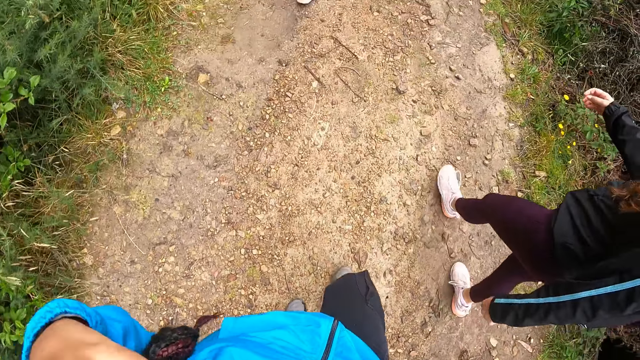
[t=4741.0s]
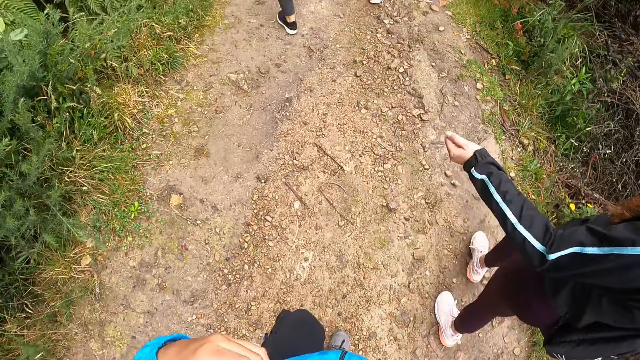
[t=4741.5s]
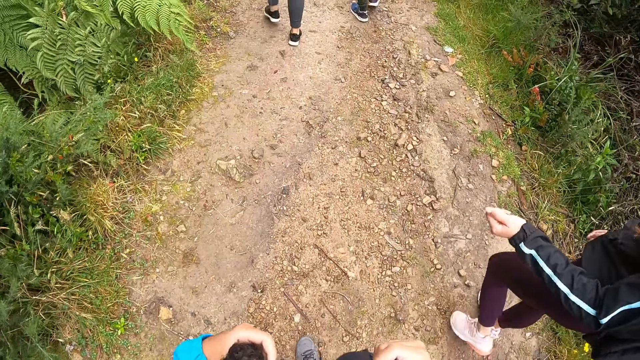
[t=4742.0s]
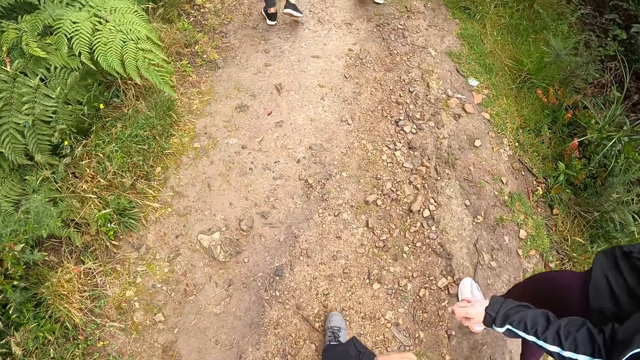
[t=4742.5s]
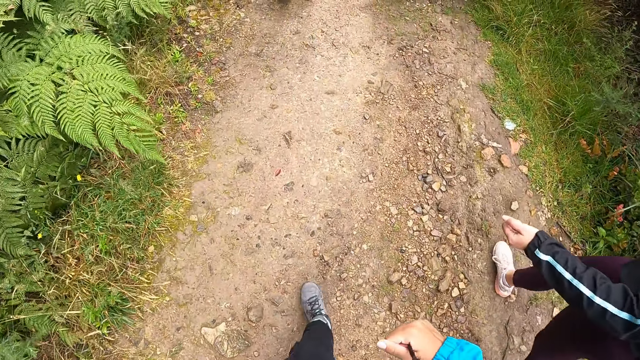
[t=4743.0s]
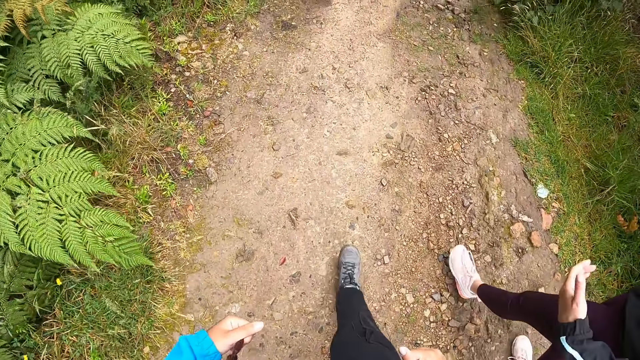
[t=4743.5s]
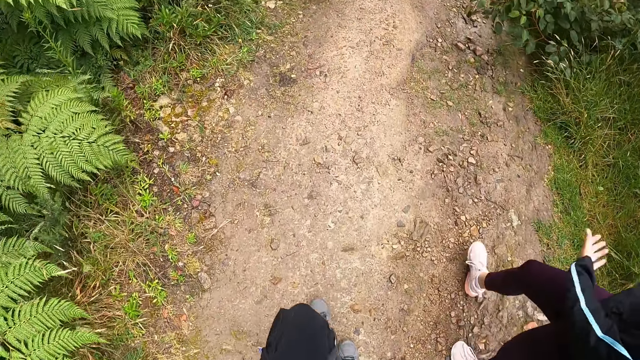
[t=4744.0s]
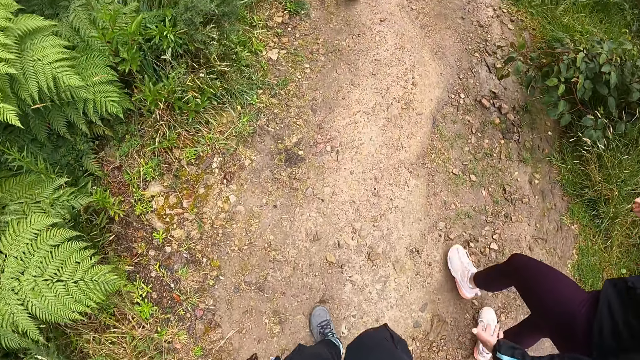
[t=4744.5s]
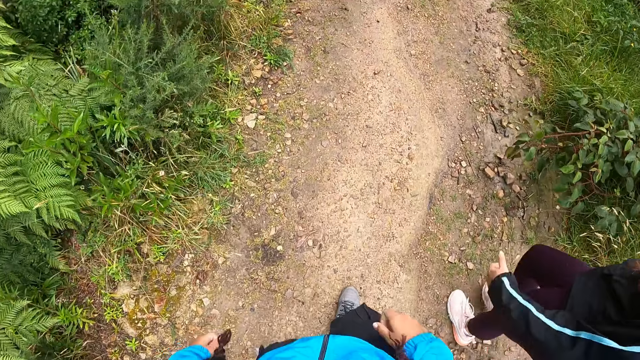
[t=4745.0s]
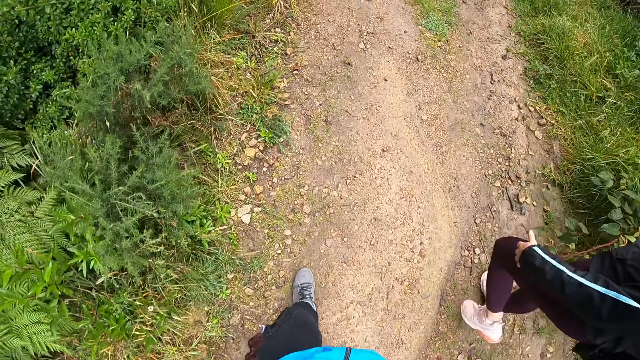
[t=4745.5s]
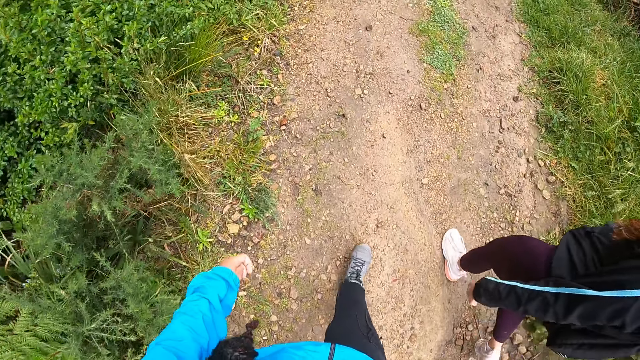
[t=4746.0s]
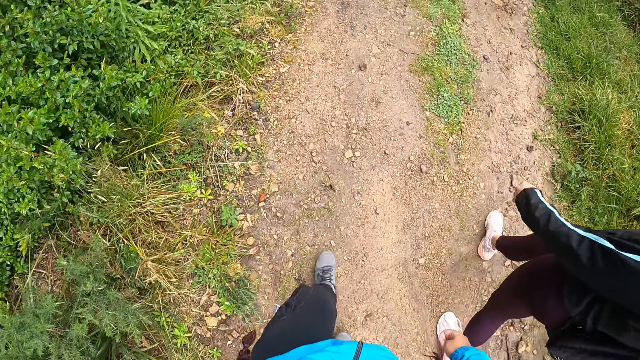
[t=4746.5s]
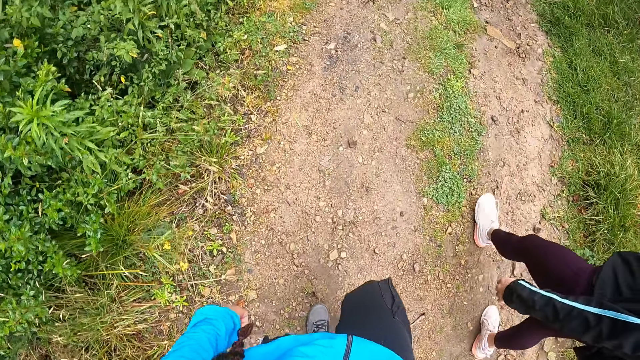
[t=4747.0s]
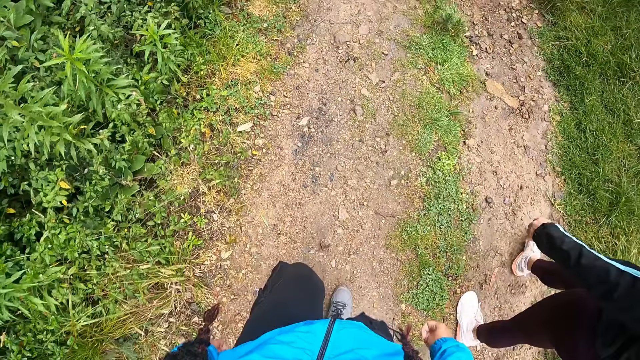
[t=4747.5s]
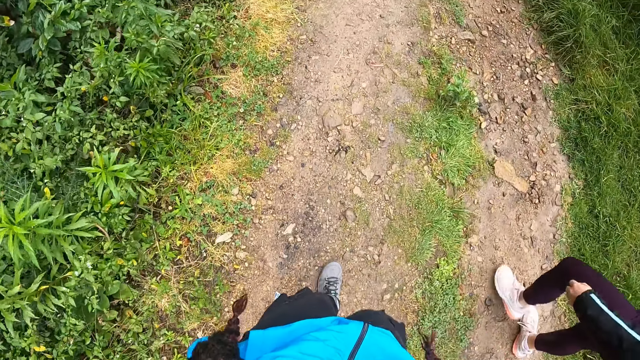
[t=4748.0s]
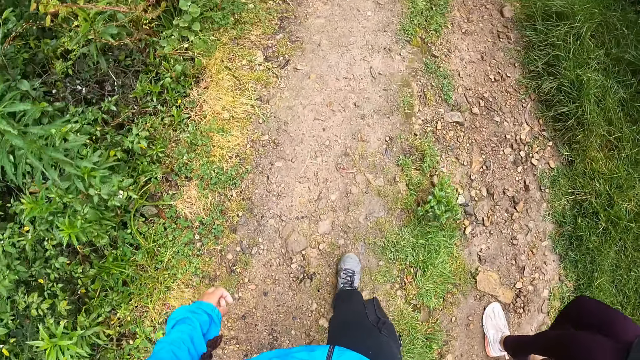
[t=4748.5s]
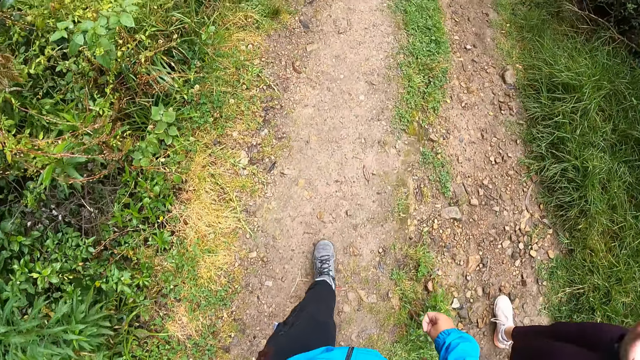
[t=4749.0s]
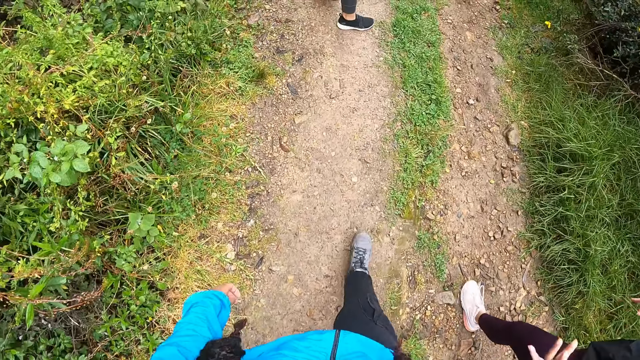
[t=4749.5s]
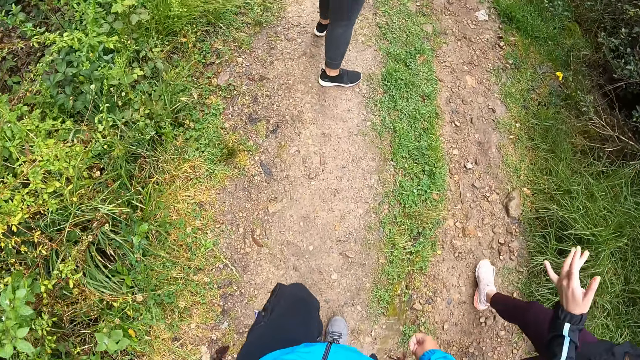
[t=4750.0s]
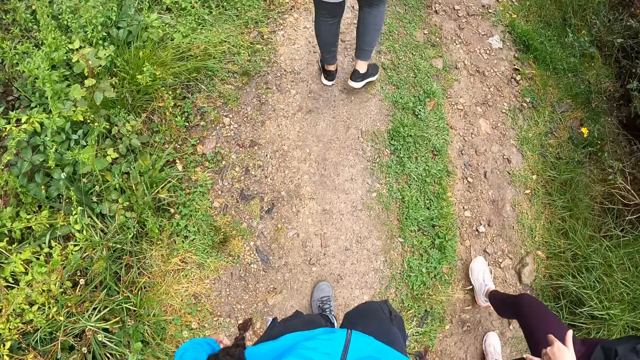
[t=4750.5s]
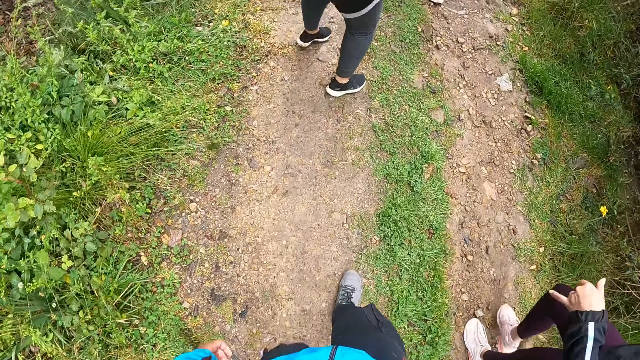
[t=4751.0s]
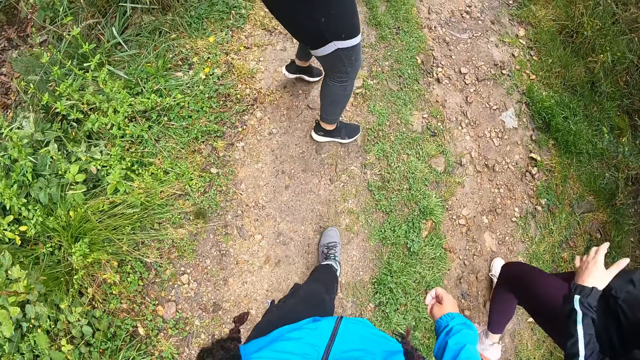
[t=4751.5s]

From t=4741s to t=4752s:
The camera wearer touches her hair with her left hand. She puts her hand down. She touches her hair with her right hand. She walks around.

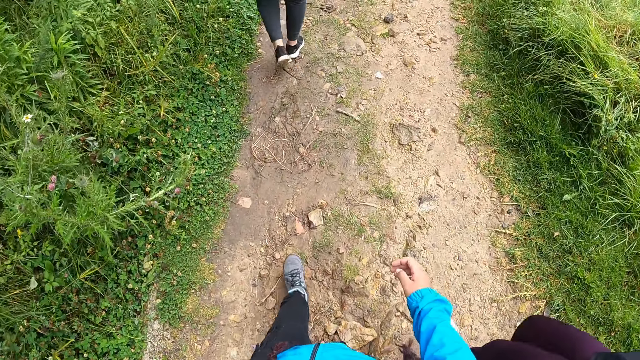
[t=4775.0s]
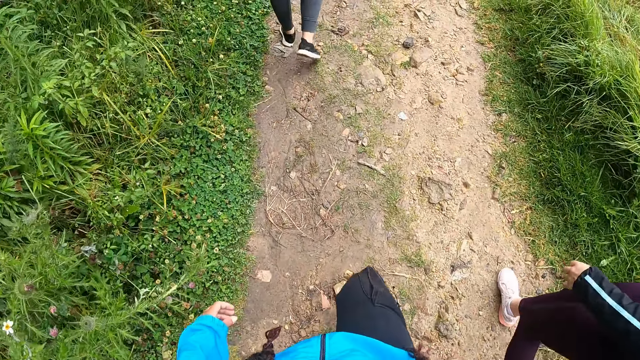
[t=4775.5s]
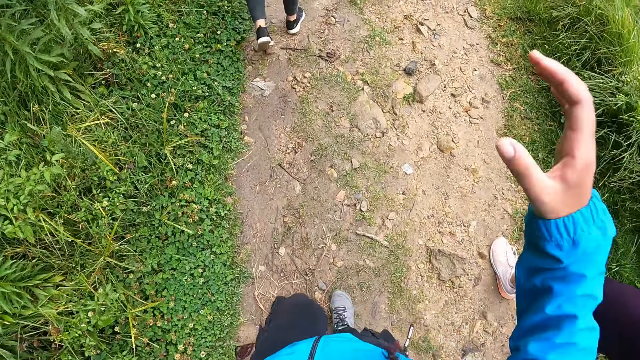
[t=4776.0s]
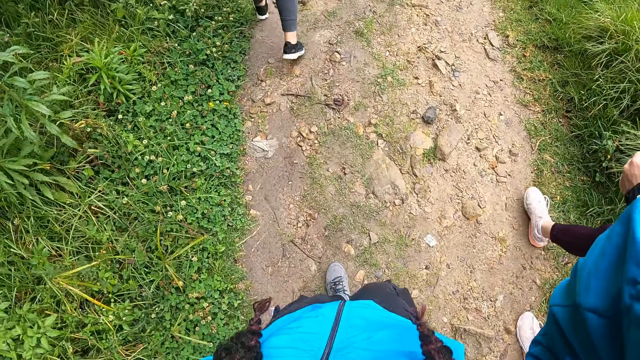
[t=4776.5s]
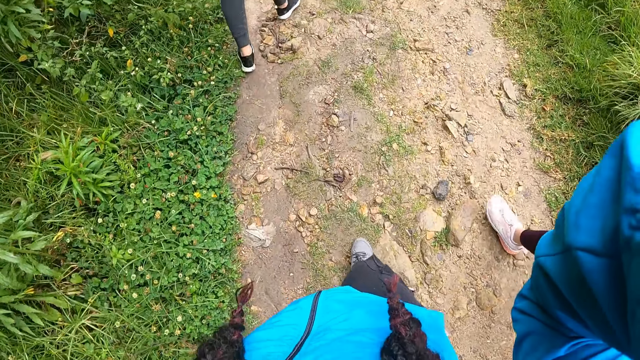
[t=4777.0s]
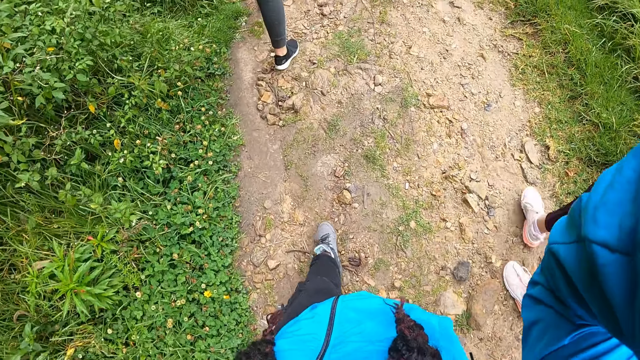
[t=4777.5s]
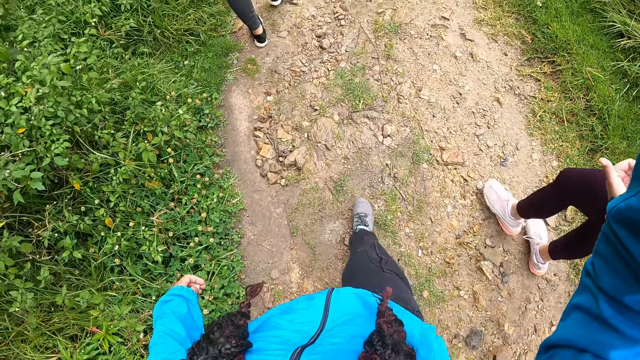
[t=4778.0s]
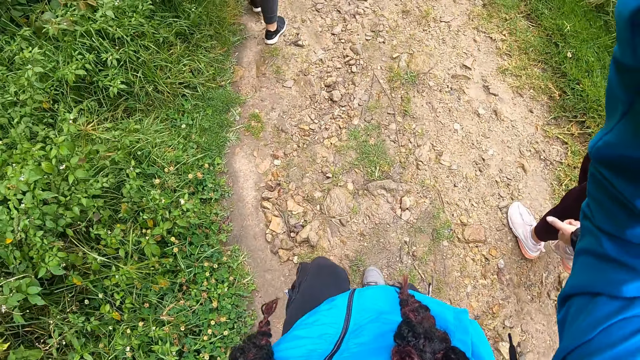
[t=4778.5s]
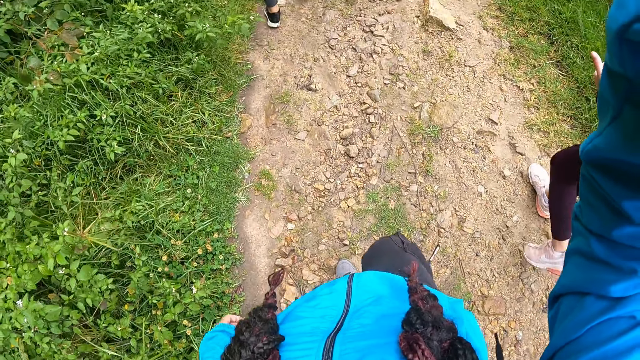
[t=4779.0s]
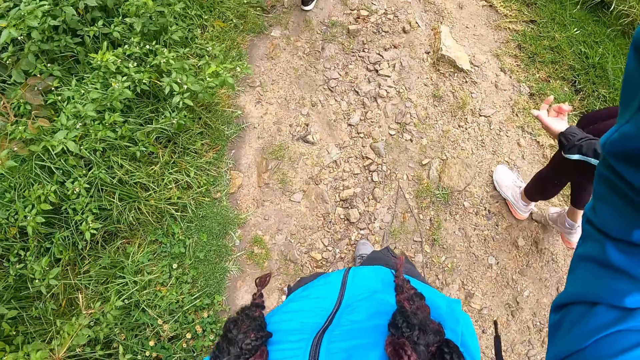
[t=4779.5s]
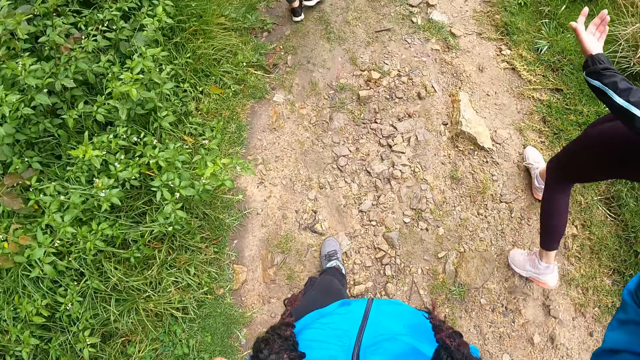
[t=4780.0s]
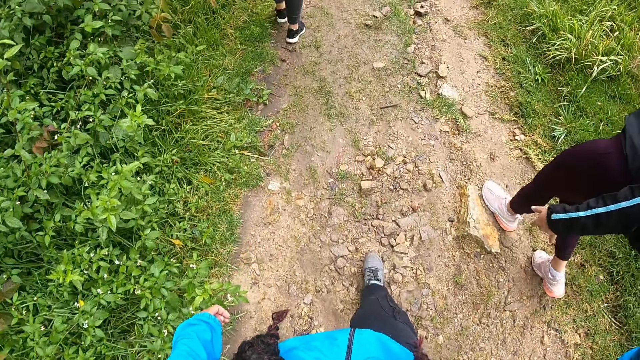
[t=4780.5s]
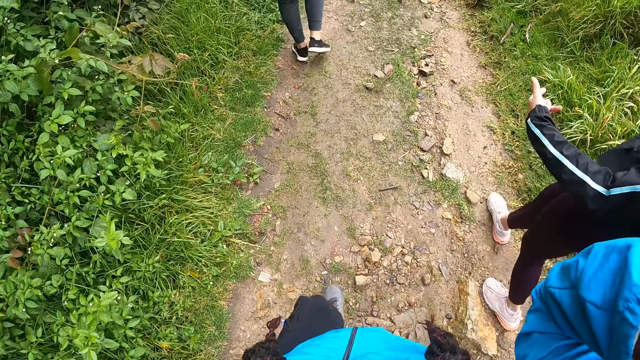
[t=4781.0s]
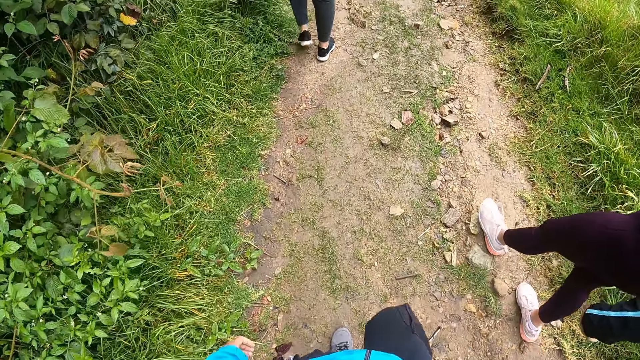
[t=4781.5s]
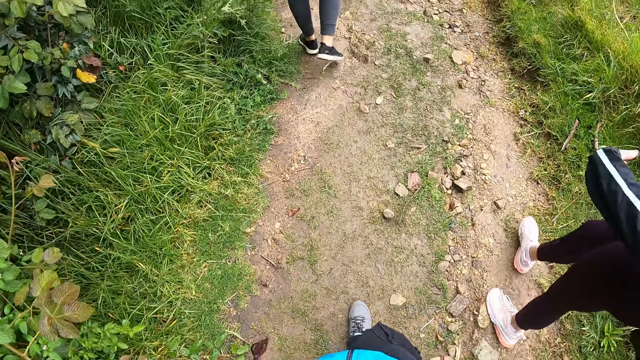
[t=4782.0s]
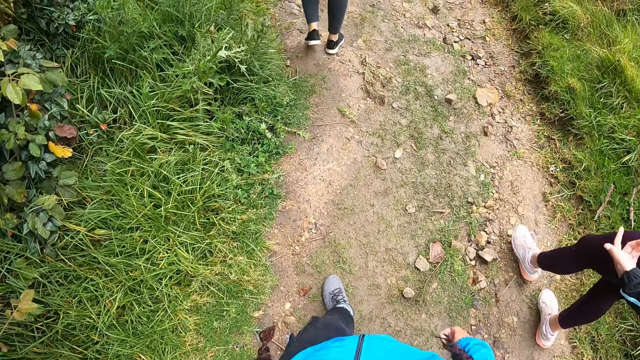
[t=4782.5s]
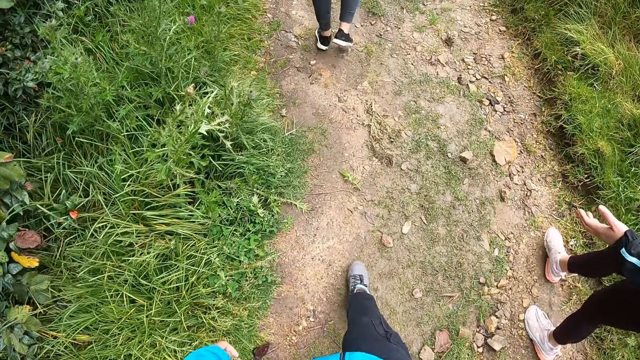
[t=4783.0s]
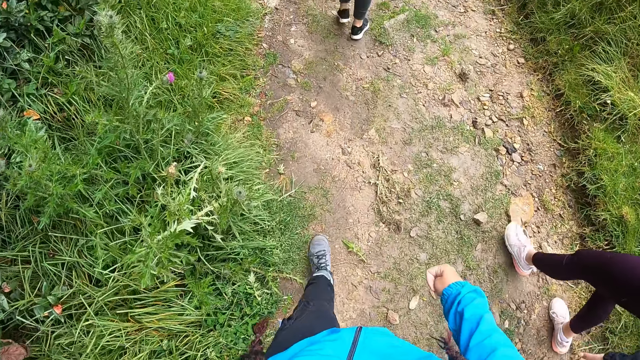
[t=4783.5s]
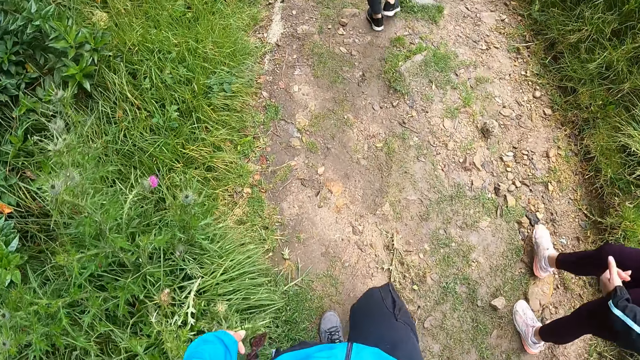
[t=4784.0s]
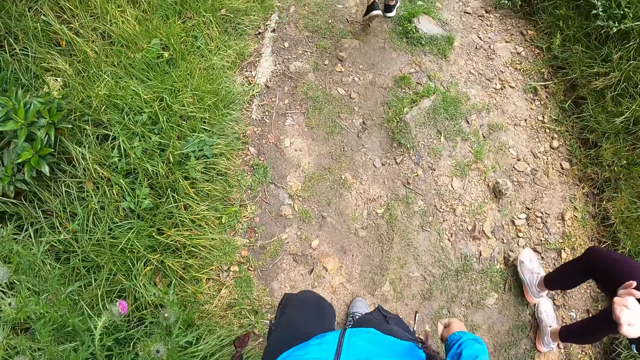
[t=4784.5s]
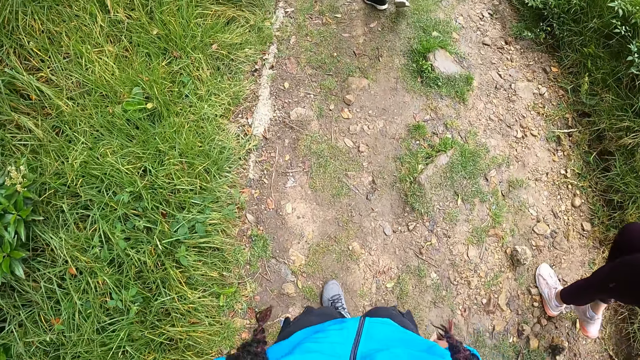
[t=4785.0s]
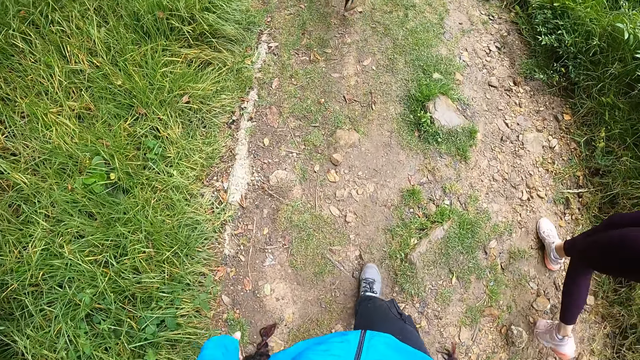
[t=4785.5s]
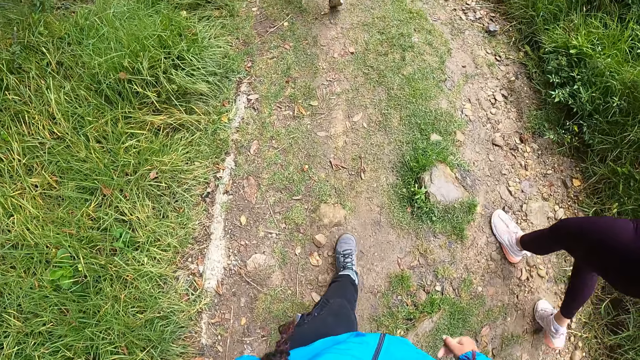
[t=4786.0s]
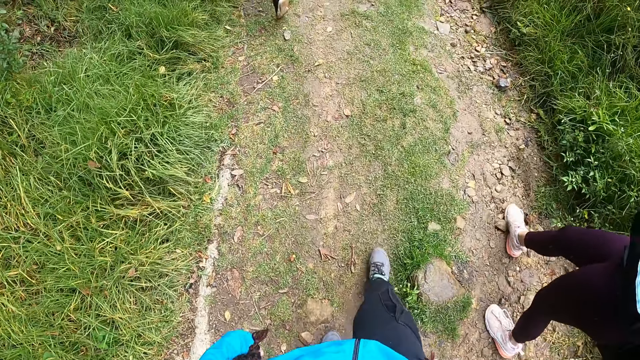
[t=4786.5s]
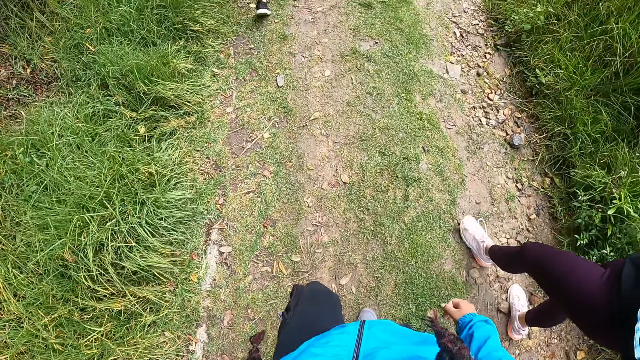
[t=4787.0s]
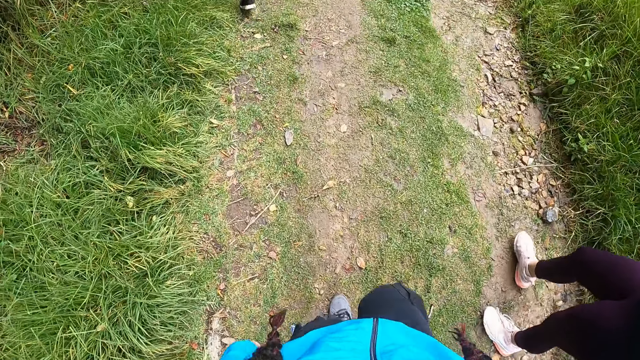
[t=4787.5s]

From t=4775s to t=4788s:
The camera wearer raises her hand. She puts her hand down. She walks around.
